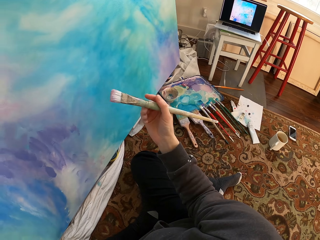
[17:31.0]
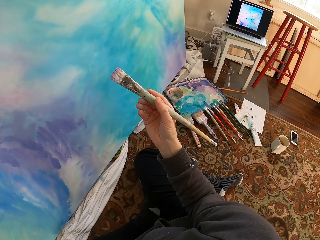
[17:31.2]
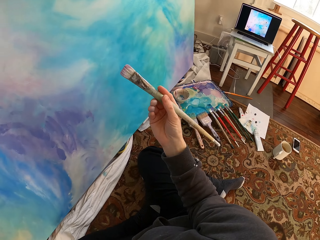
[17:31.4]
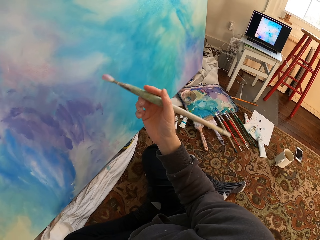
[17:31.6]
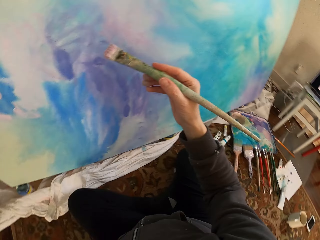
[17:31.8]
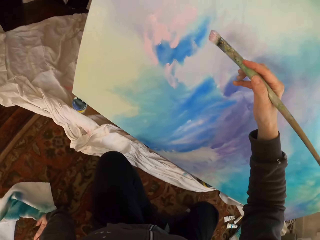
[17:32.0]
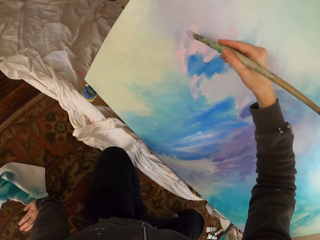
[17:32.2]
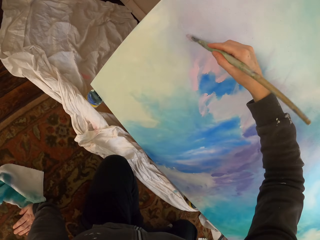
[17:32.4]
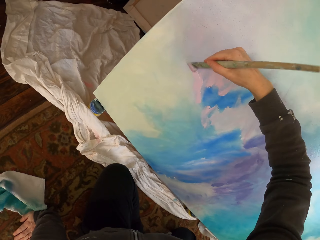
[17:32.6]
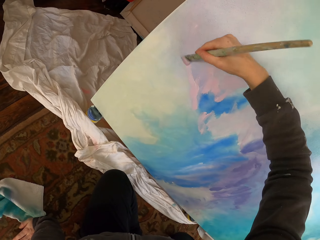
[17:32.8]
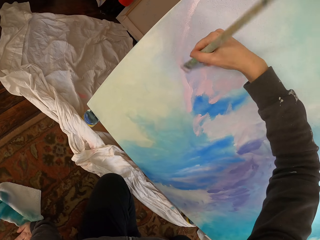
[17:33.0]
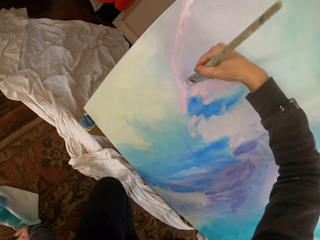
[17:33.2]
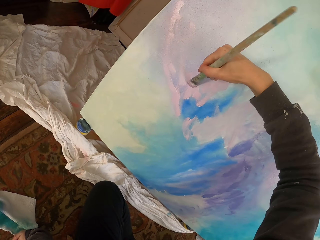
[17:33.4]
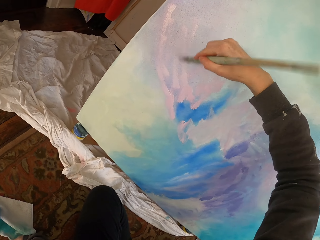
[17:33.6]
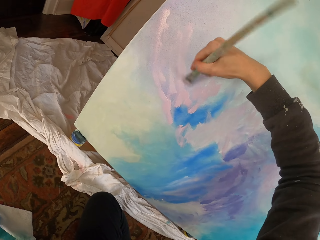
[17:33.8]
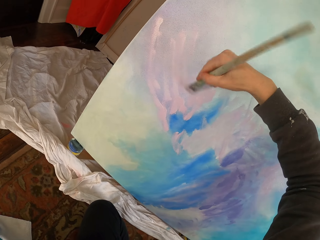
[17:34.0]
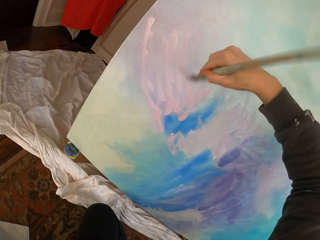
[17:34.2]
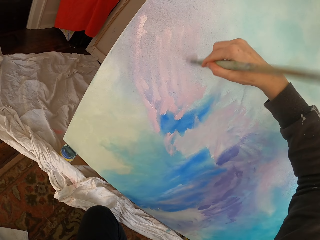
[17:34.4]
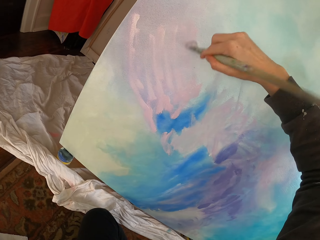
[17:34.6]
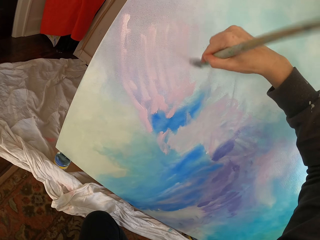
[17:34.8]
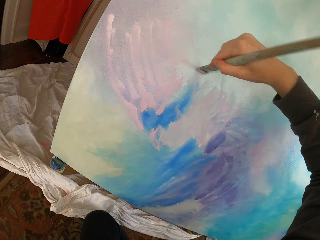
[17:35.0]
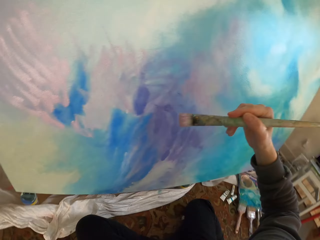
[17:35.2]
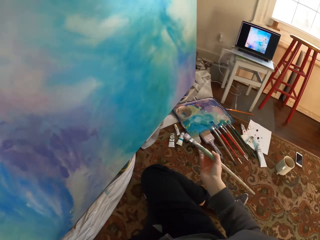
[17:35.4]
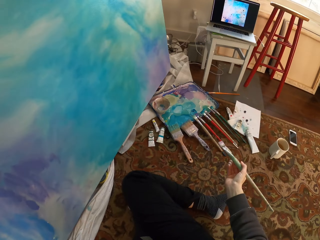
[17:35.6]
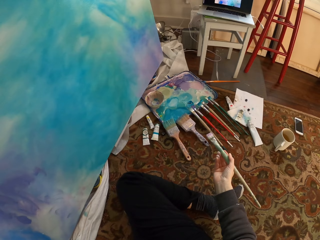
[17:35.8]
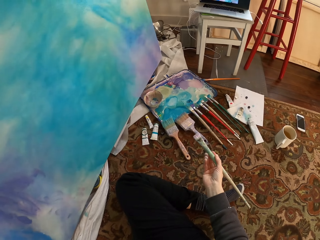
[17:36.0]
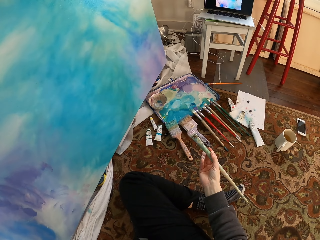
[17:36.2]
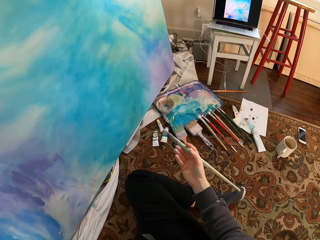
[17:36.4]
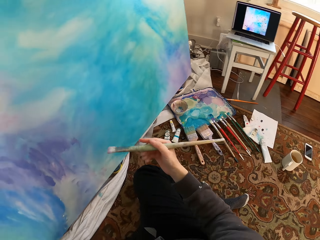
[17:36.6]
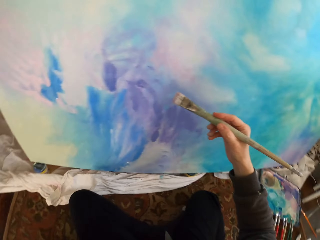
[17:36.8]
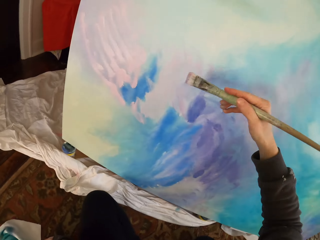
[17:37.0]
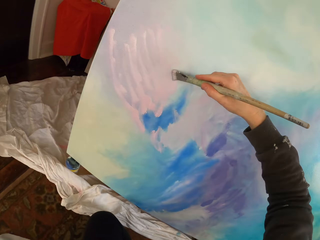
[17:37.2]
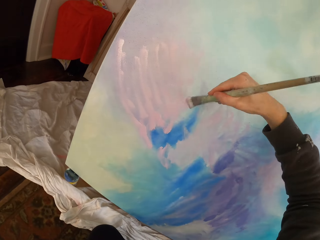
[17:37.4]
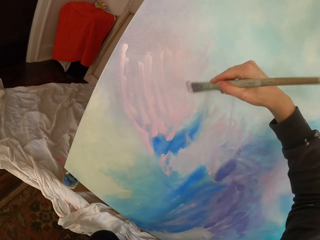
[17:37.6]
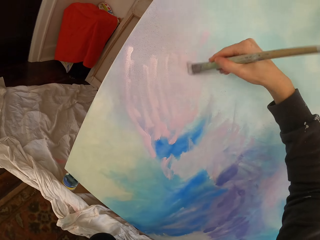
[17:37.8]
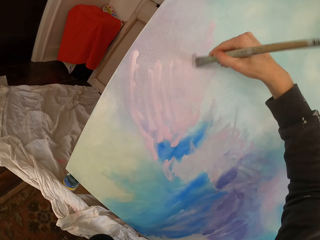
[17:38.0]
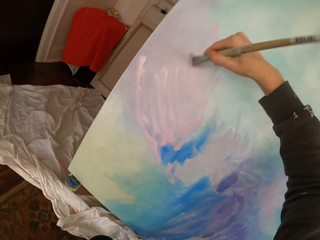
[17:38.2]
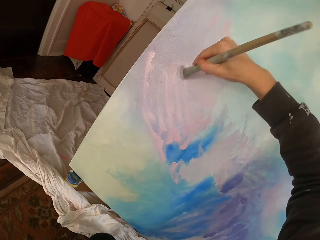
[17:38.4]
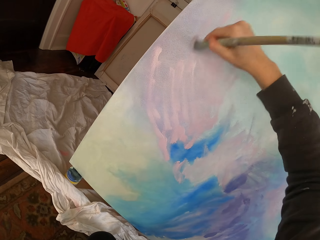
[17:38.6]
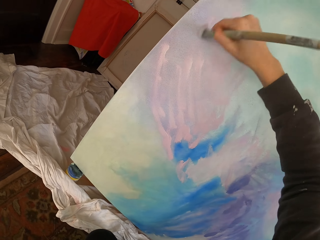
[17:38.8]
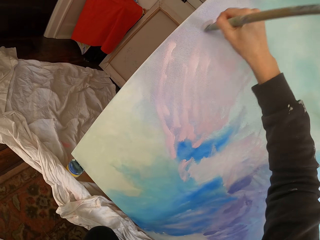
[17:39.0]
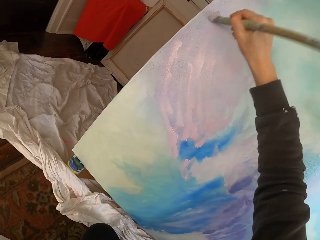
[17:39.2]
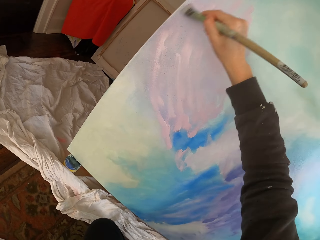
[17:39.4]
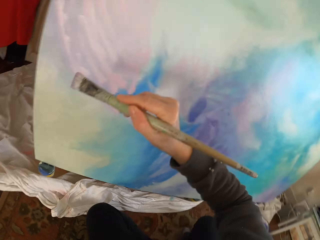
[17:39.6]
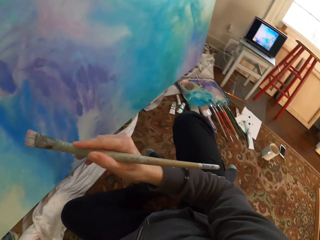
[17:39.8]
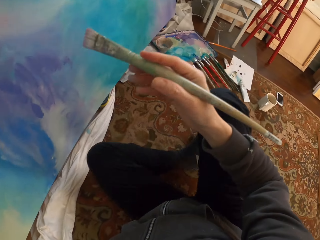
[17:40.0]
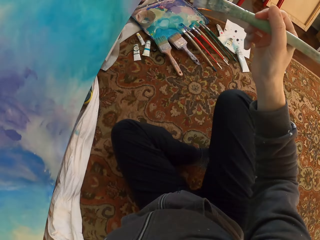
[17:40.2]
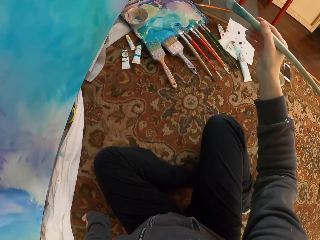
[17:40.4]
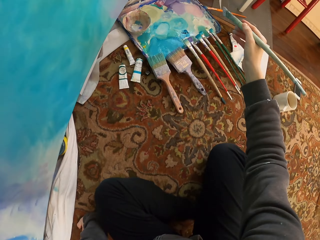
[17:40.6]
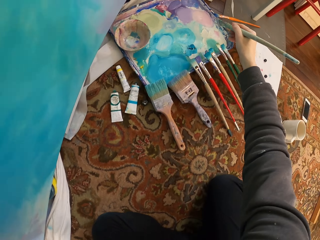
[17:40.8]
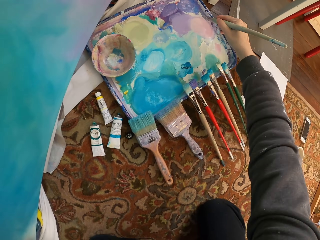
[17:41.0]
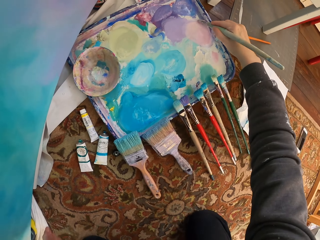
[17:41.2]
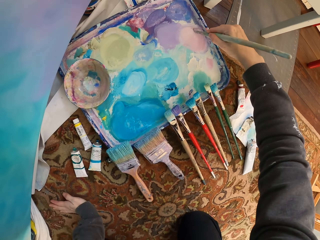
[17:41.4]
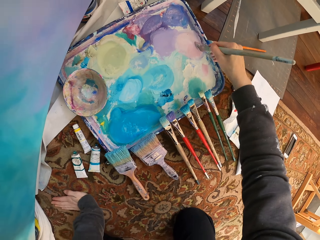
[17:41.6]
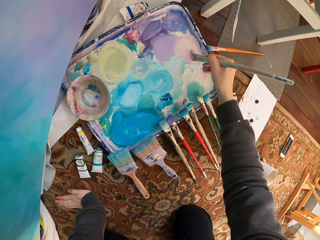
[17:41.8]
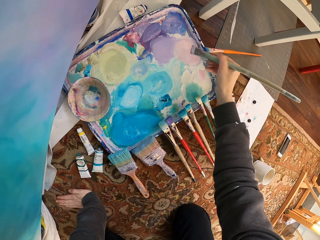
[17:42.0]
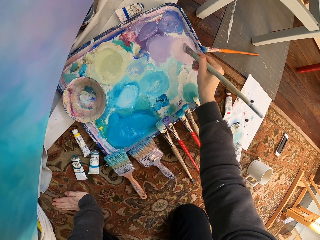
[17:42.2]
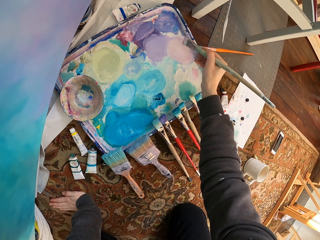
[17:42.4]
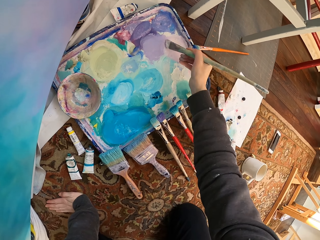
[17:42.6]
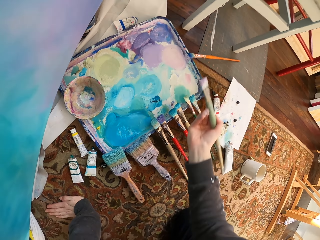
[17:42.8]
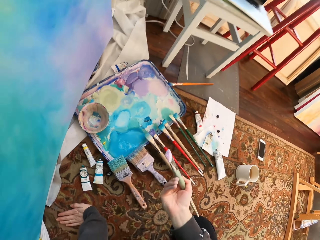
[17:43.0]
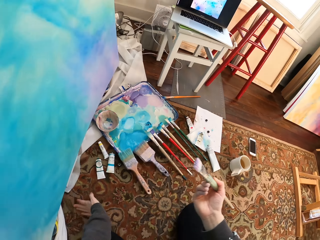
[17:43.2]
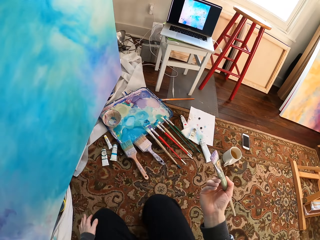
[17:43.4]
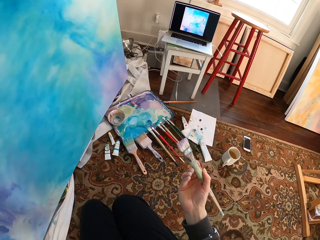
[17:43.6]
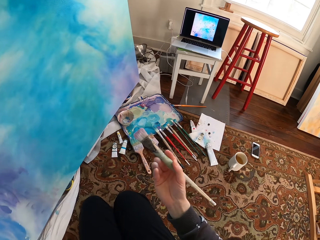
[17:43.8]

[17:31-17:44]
The camera wearer uses a paint brush to paint with the right hand. They look at the laptop. They turn. They use the paint brush to paint with the right hand. They look around. They scoop paint from the painting palette. They scrape off excess paint from the brush.

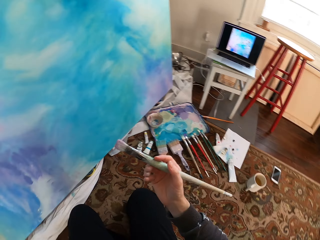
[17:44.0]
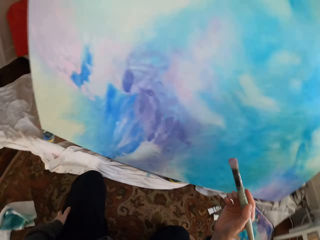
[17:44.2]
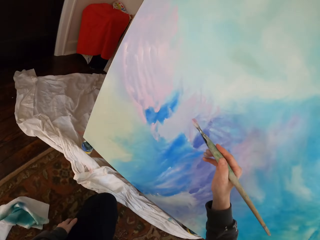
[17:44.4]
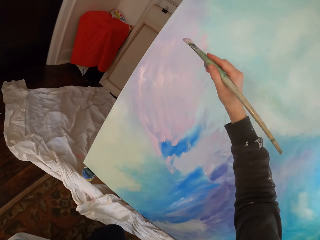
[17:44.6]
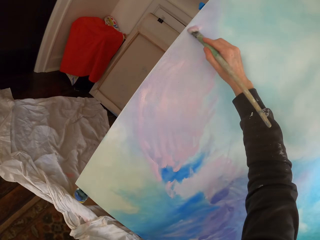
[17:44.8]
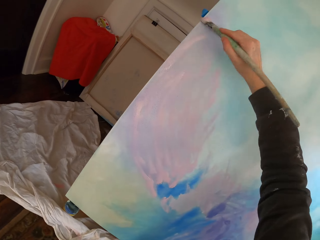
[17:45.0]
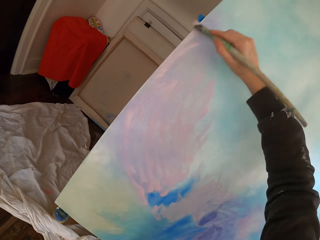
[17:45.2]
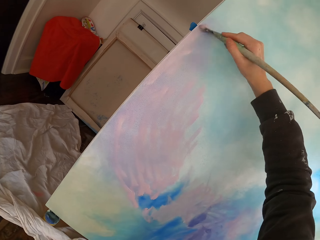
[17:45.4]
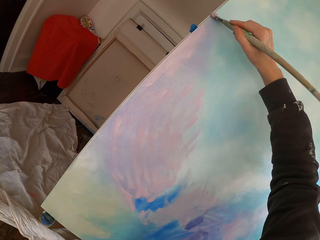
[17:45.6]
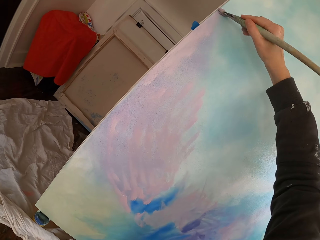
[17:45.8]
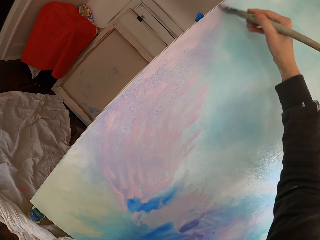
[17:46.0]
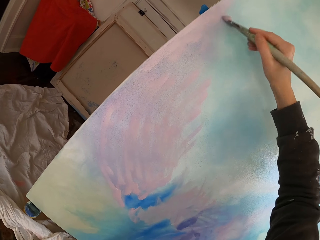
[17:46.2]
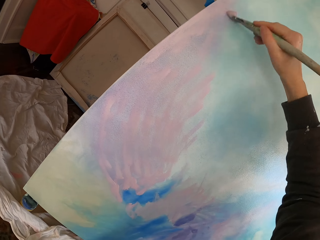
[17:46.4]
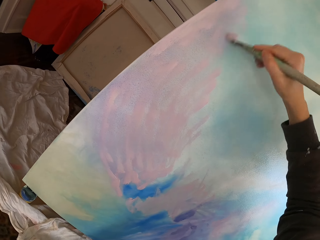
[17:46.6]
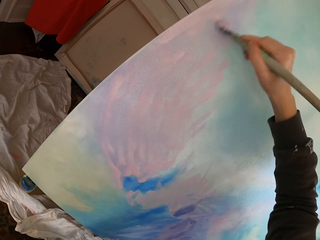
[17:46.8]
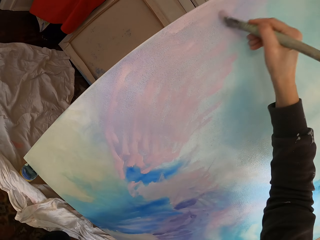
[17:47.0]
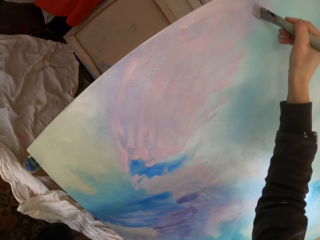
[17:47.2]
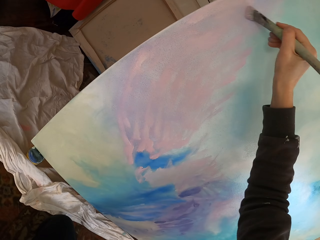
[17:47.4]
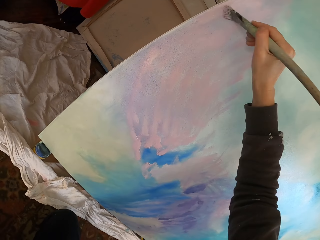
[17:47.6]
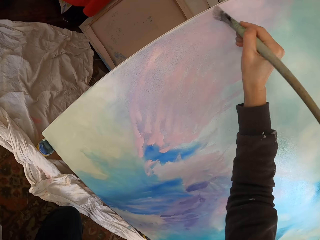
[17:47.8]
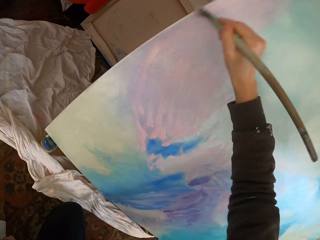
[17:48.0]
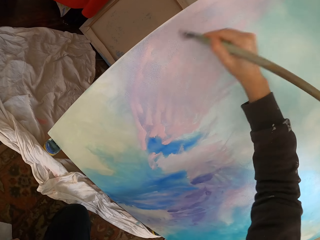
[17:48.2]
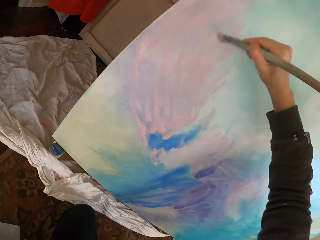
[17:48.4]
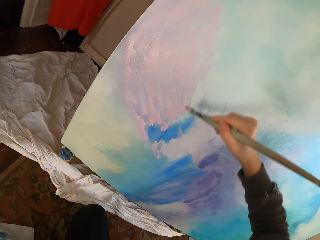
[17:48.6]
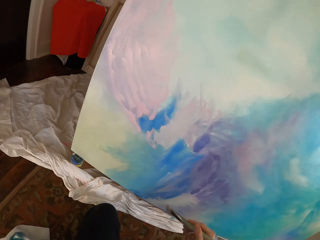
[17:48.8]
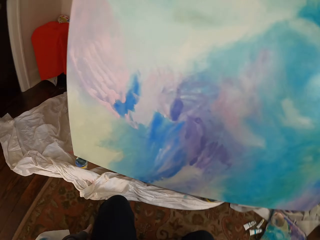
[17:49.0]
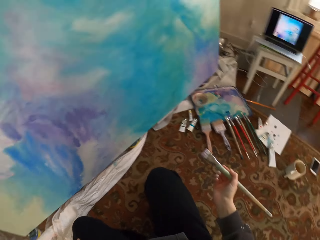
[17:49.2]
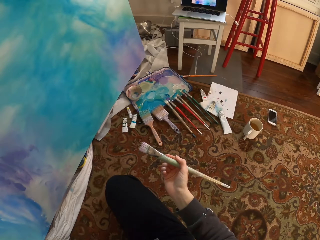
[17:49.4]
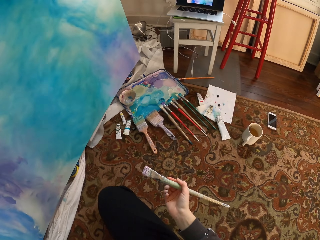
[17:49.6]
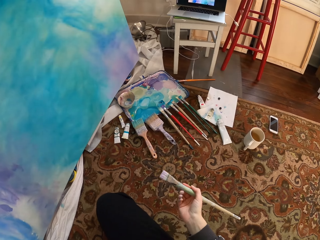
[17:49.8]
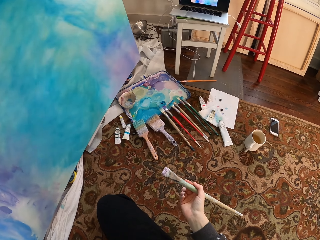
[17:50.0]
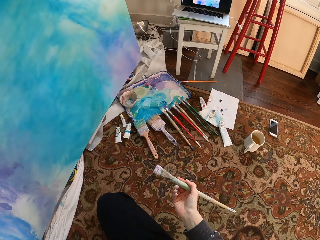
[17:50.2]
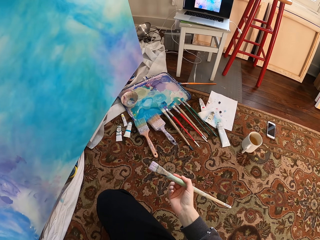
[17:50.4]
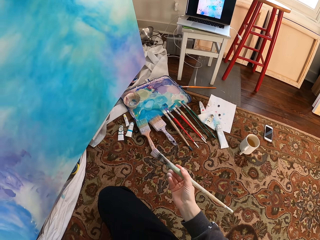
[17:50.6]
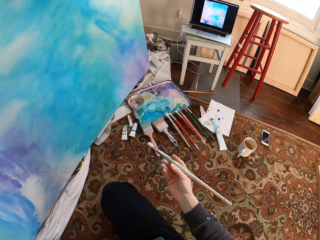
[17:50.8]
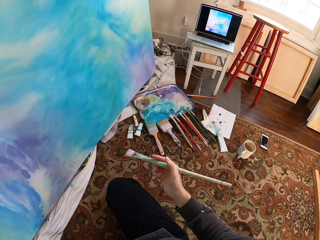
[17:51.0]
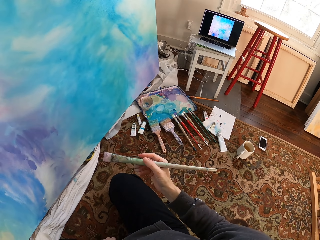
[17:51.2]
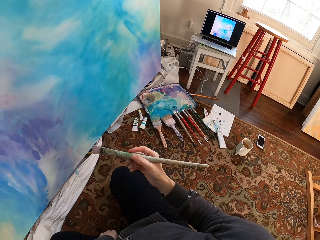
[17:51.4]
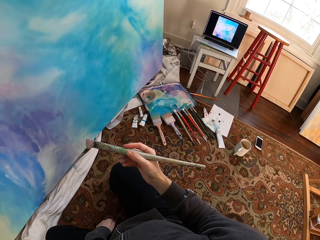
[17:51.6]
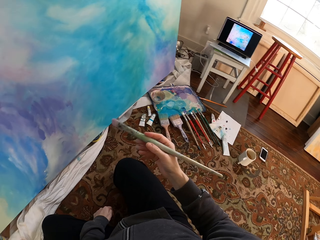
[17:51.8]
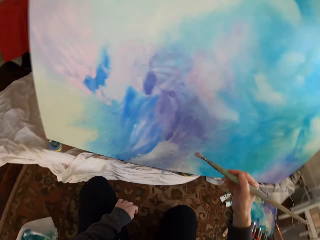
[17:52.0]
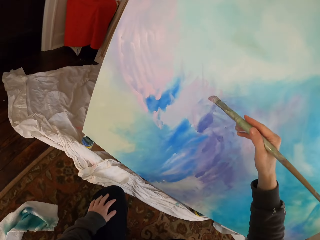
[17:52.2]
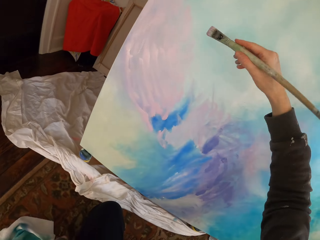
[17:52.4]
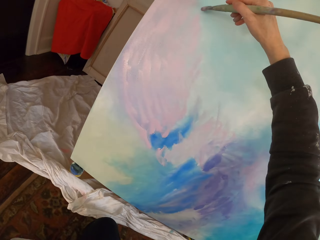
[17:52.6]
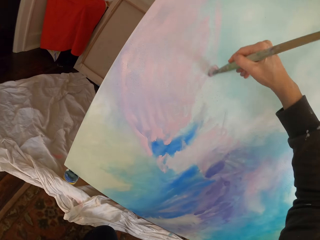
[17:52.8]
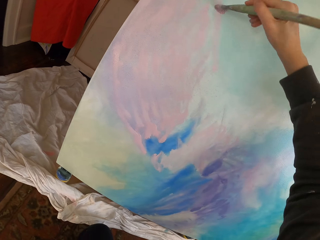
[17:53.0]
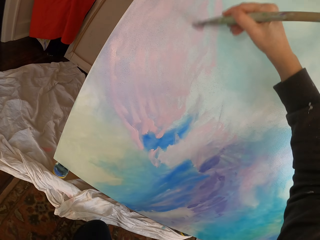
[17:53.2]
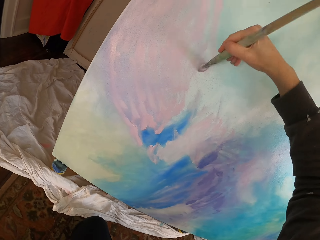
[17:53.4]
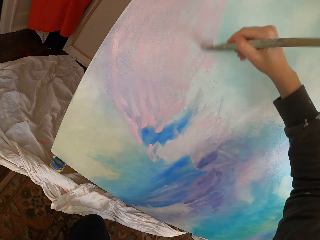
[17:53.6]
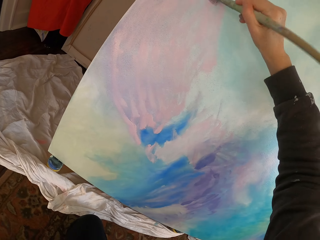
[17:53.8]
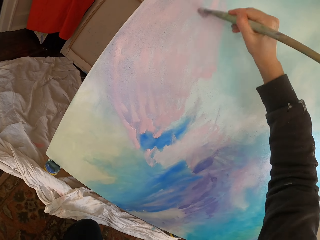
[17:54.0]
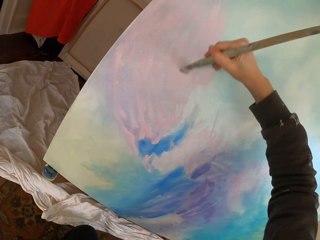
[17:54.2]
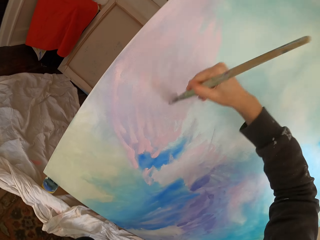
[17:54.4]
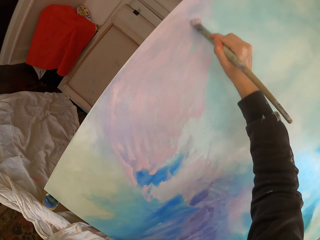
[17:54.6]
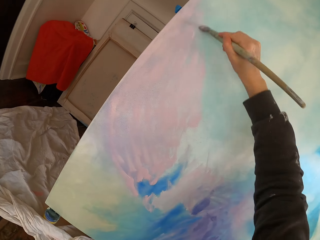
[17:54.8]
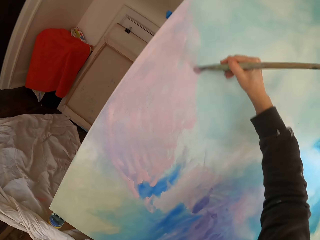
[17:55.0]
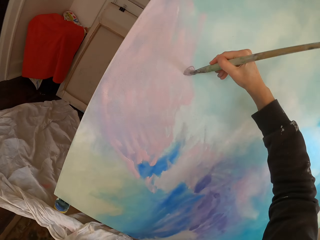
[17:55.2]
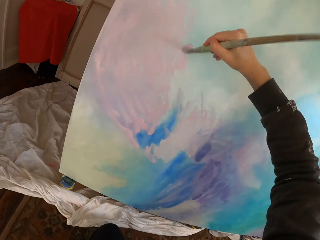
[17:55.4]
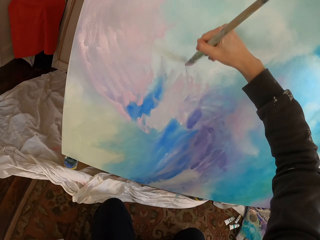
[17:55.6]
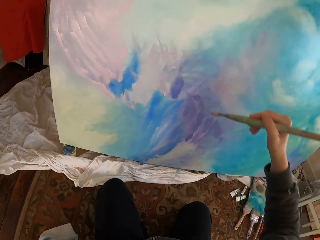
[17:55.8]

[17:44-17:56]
The camera wearer uses a paint brush to paint with the right hand. They look at the laptop. They turn. They use the paint brush to paint with the right hand.
